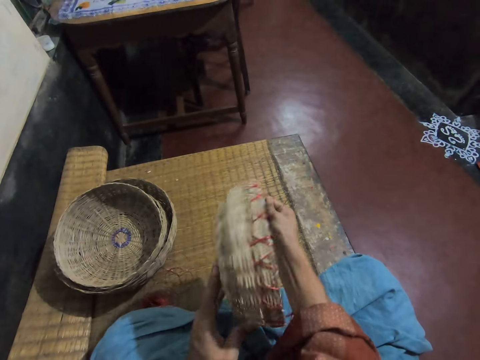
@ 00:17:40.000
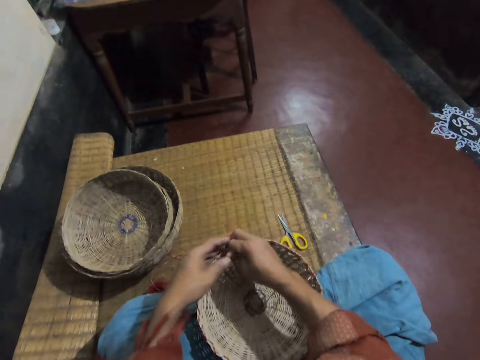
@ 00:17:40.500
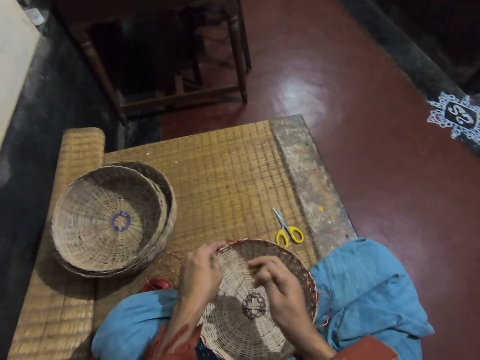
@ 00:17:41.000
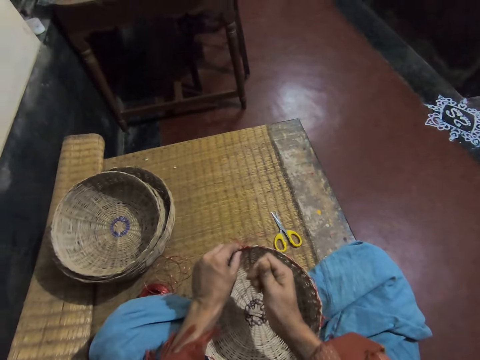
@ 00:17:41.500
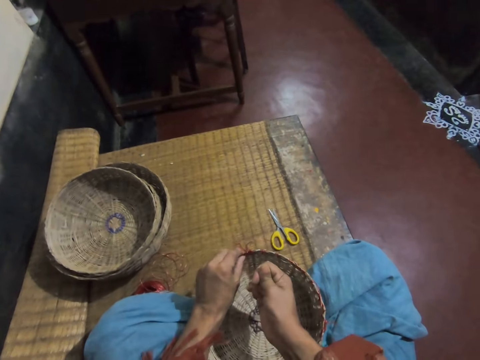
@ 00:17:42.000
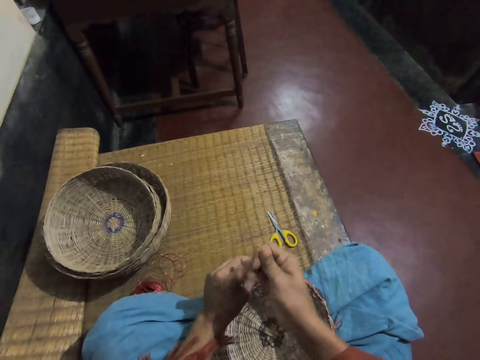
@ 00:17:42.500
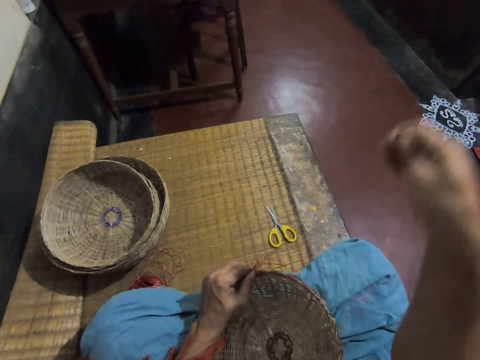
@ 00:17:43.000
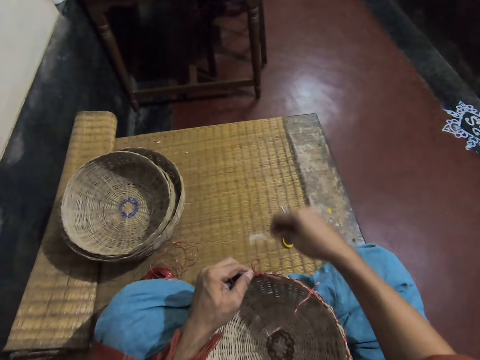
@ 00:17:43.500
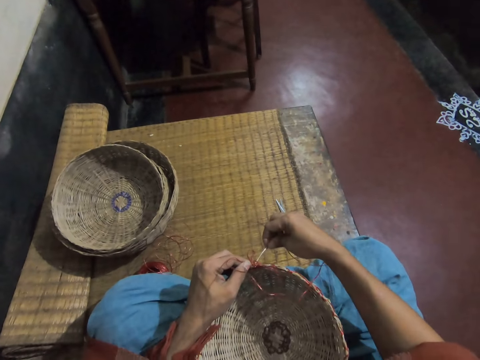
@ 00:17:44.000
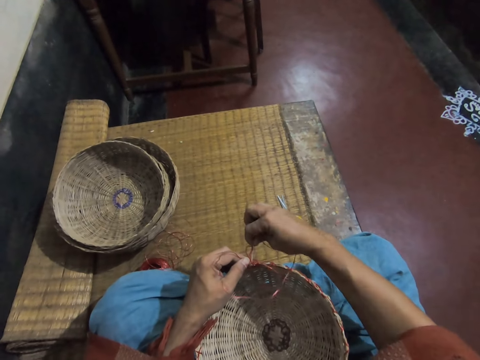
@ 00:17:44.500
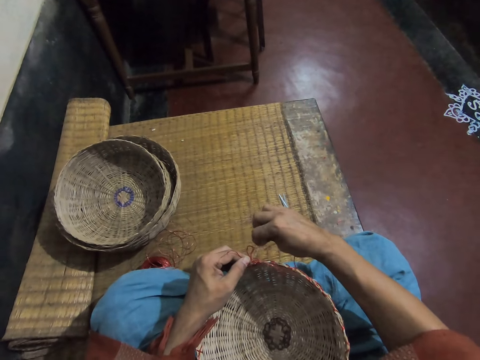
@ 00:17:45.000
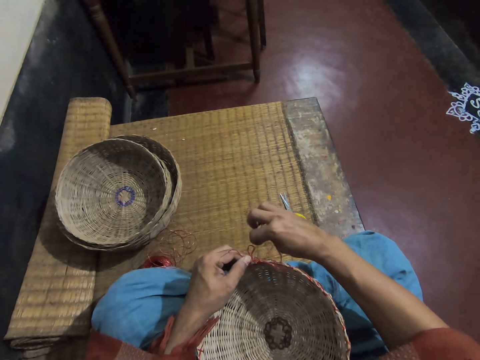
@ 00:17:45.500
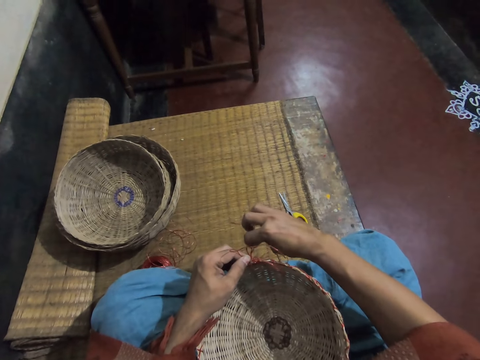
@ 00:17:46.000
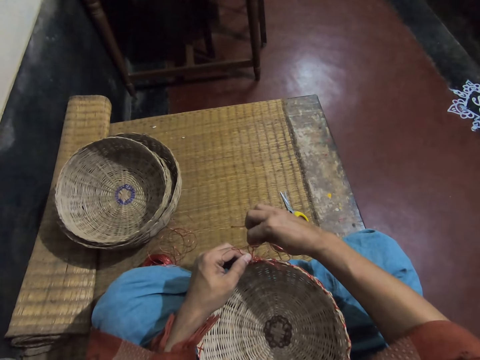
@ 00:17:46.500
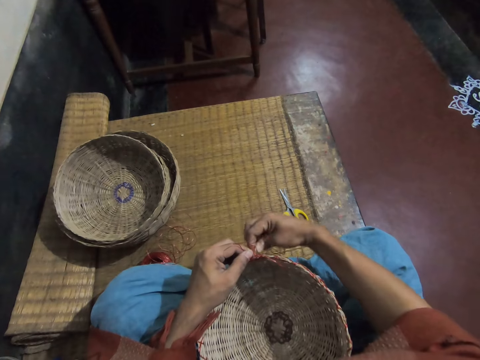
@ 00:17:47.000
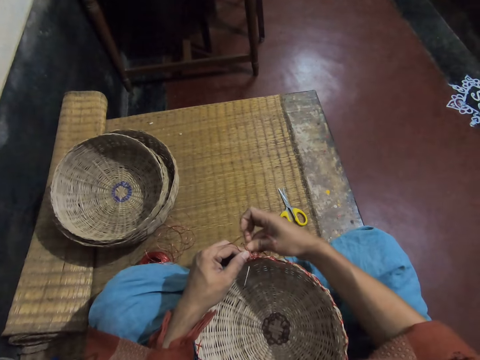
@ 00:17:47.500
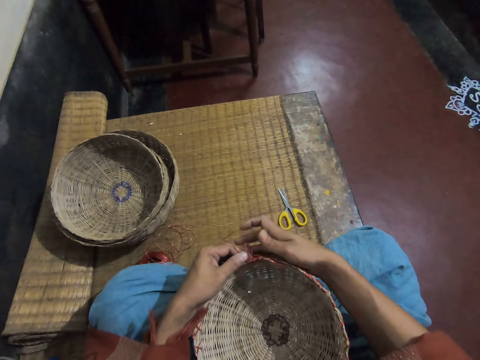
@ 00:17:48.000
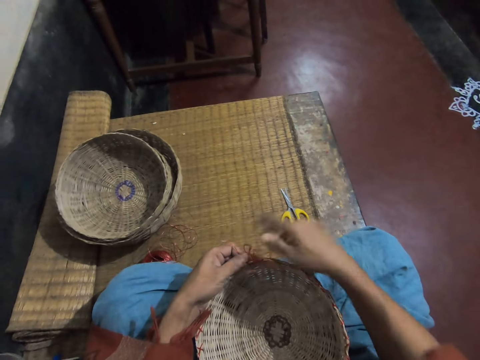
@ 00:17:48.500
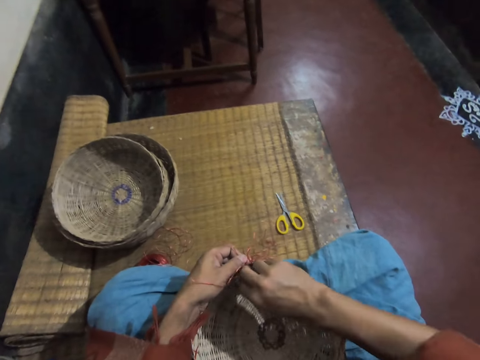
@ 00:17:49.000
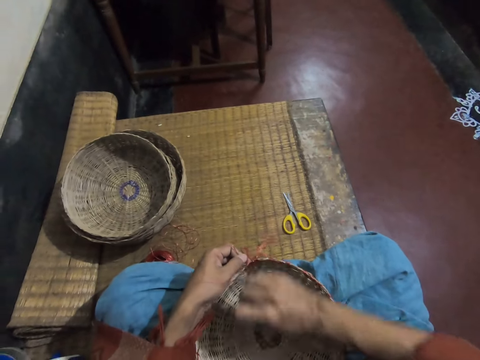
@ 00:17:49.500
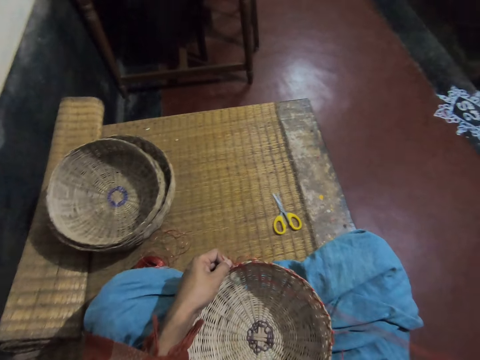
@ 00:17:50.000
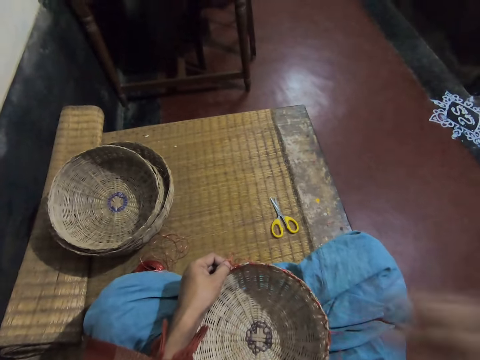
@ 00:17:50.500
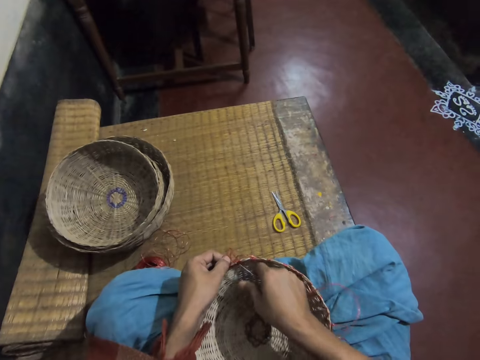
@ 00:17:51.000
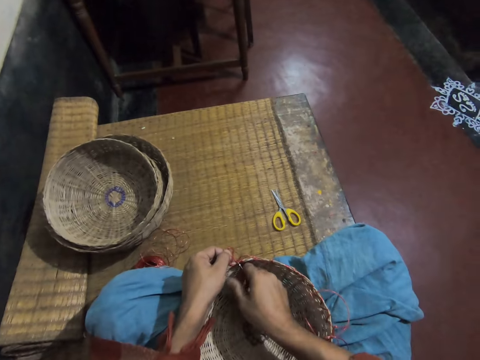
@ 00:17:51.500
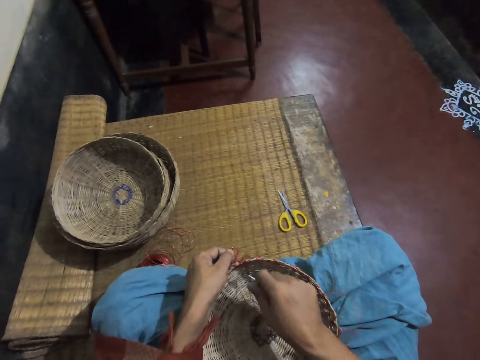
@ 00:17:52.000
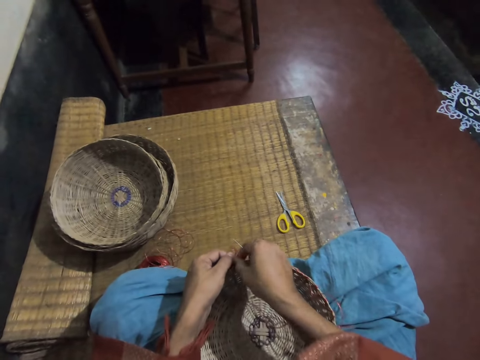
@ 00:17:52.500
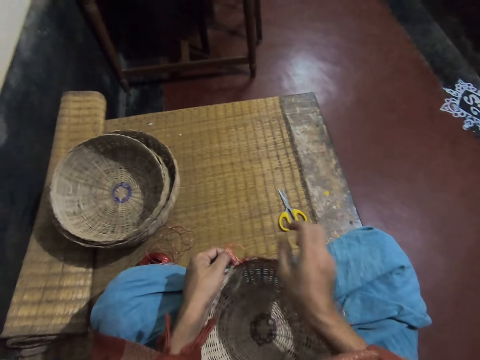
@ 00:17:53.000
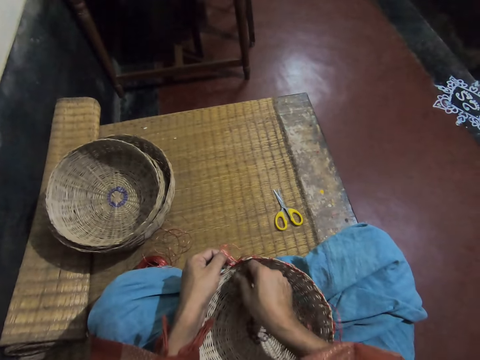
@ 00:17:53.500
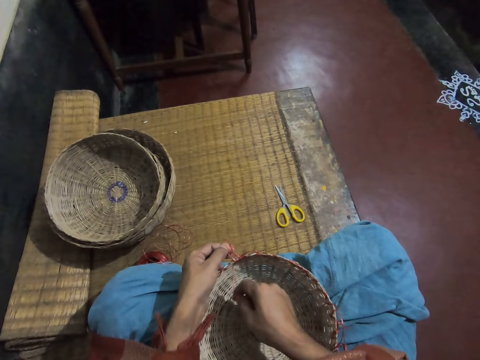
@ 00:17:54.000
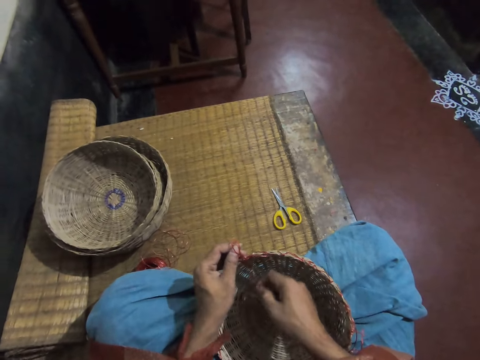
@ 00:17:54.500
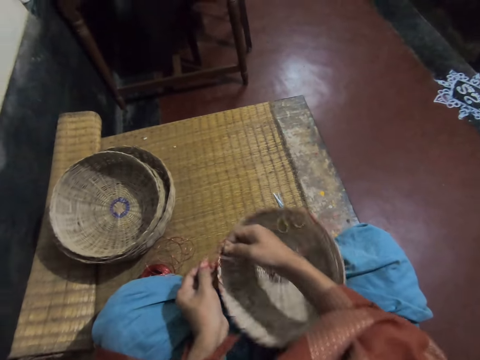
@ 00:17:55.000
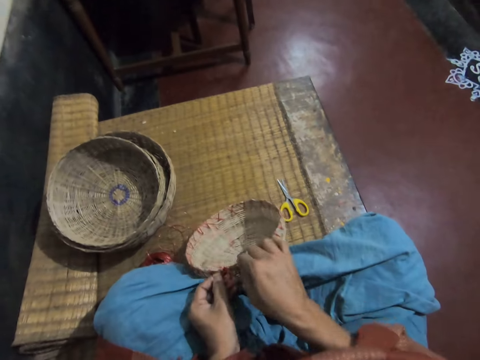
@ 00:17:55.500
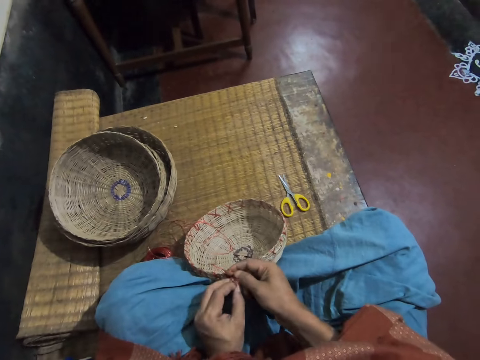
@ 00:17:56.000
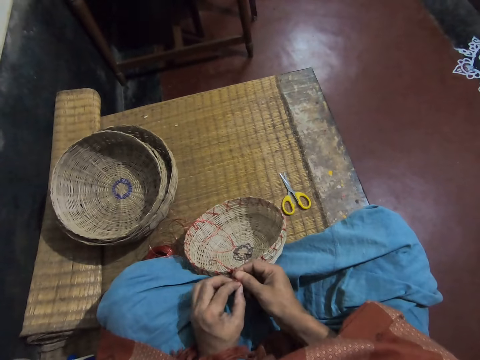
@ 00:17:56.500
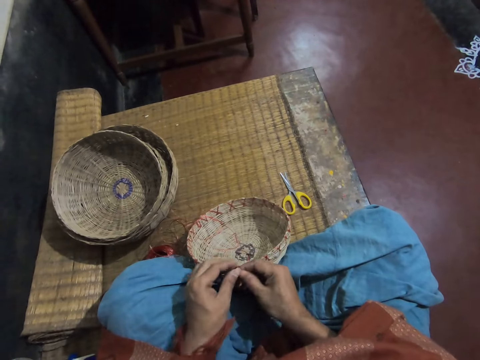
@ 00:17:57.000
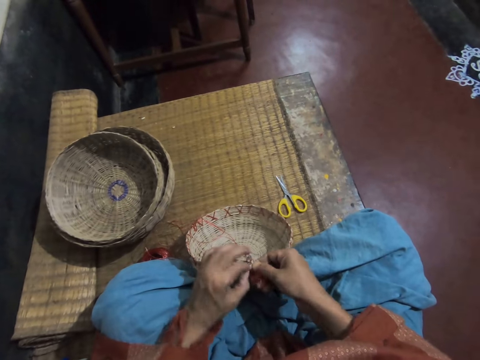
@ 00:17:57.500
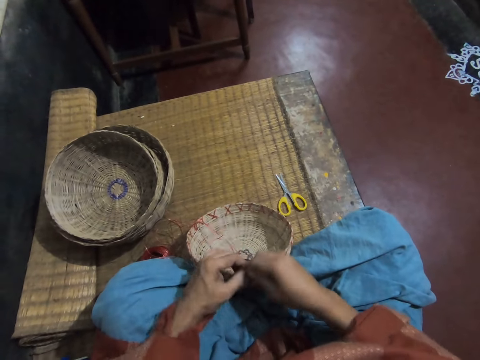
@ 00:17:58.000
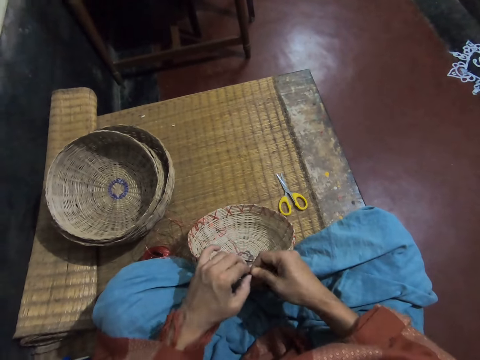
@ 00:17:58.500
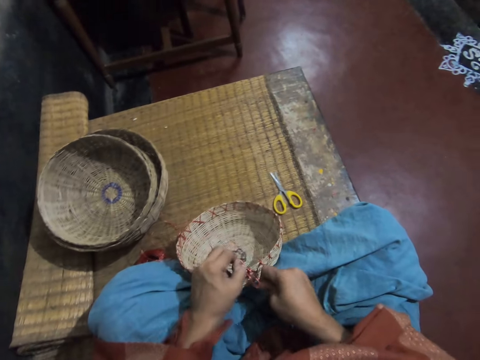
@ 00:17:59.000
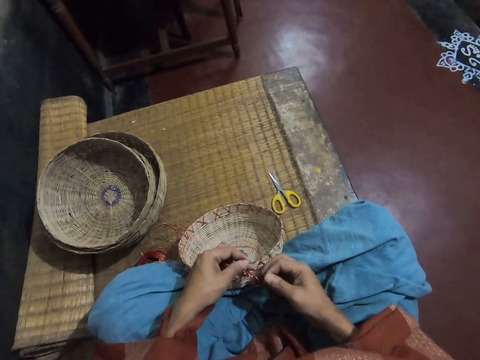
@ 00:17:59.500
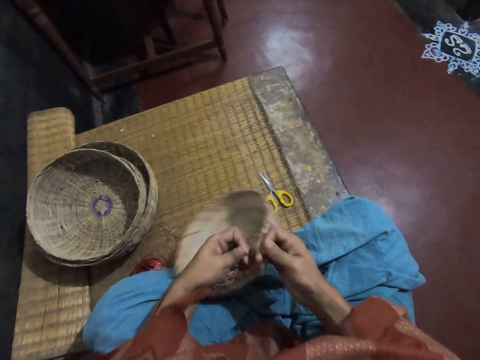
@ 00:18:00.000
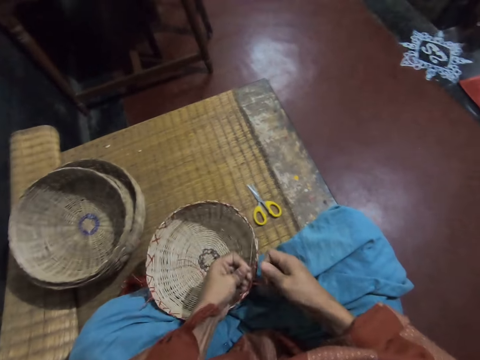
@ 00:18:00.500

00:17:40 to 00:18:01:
The camera wearer looks around the basket. She pulls a weaving thread. She sews the basket with the needle and thread in her right hand. She pulls the weaving thread. She adjusts the weaving thread. She ties the weaving thread on the basket with both hands.

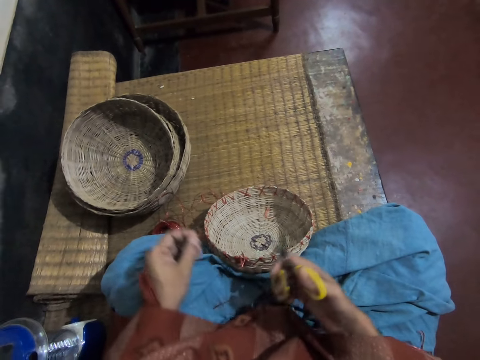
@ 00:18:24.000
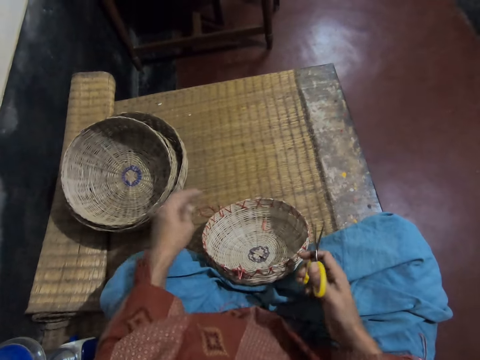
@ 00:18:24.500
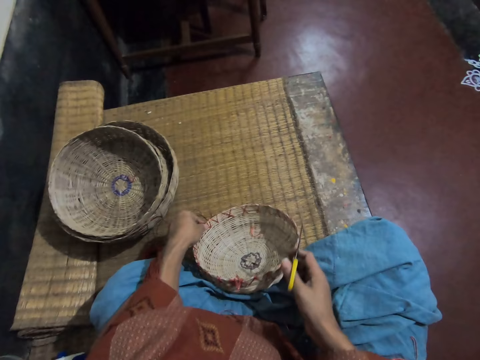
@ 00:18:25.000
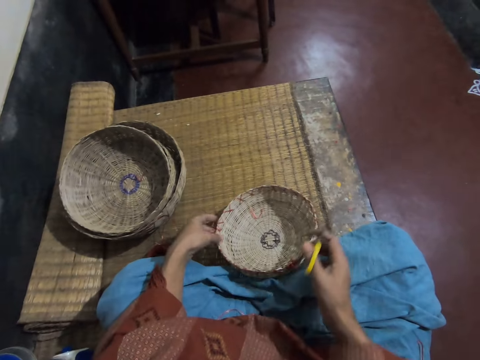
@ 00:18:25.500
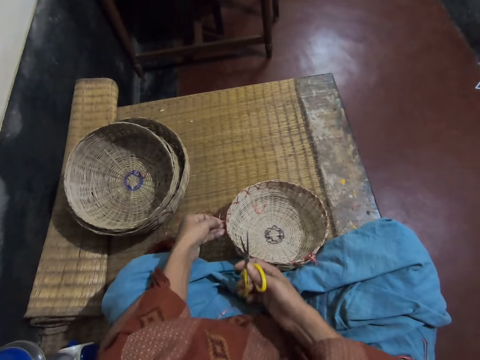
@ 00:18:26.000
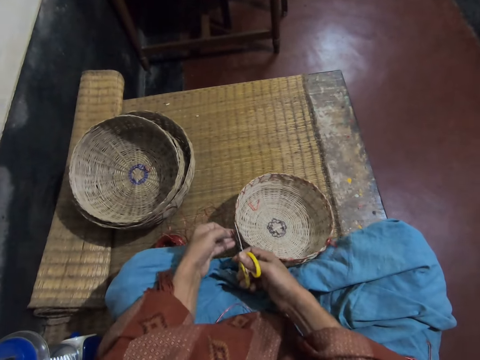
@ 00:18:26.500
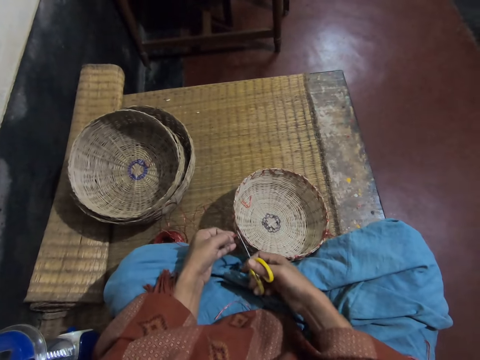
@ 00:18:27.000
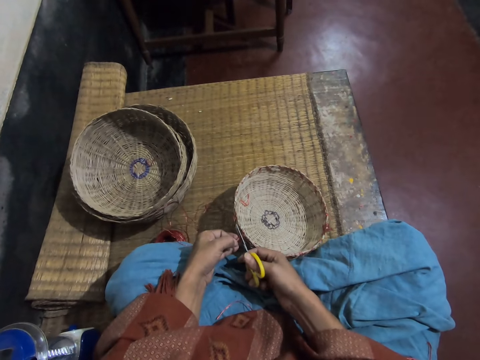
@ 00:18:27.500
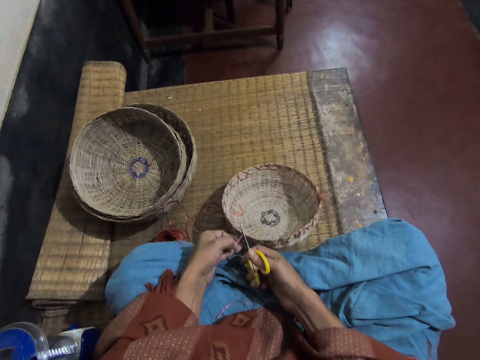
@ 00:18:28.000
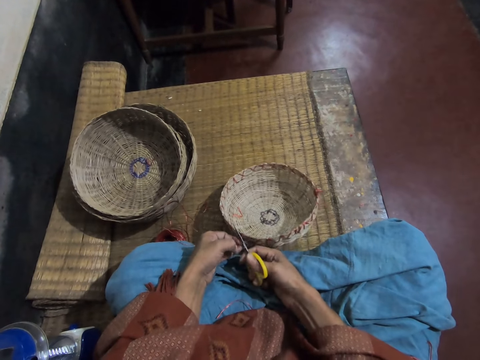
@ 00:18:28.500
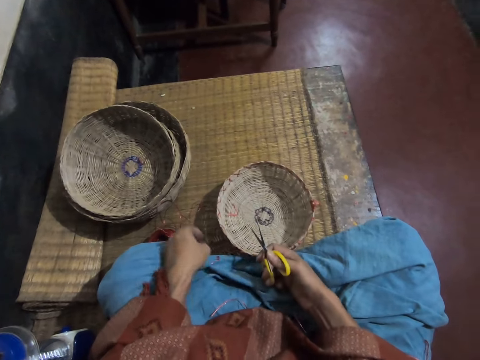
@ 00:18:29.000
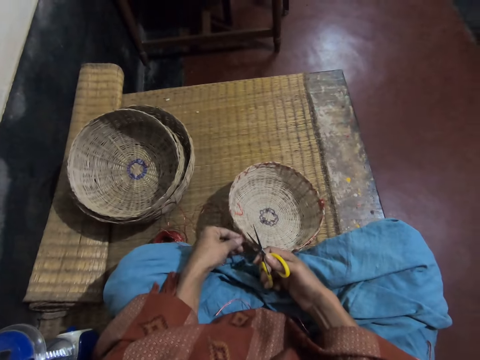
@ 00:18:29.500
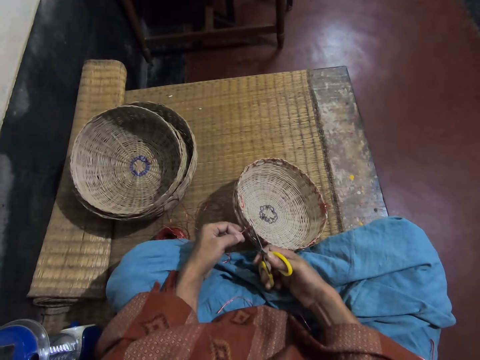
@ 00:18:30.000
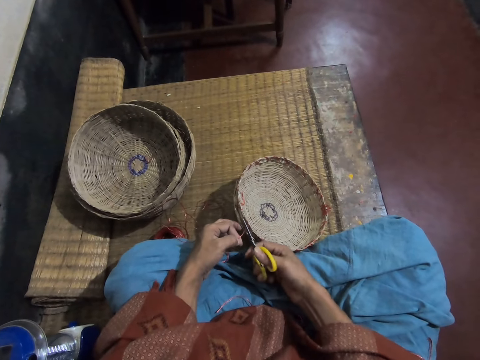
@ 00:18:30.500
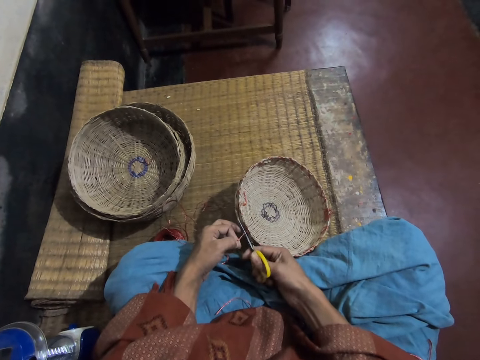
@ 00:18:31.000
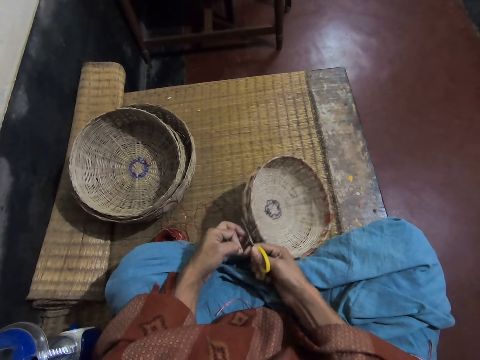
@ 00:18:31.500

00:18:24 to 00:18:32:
The camera wearer turns the basket. They cut a weaving thread with scissors.
